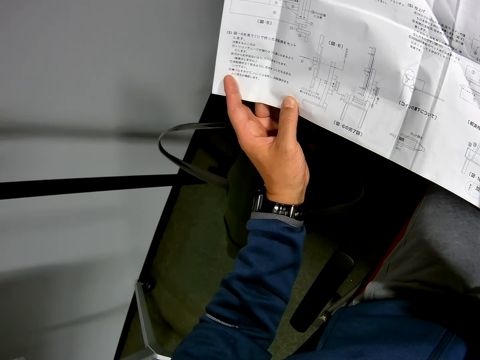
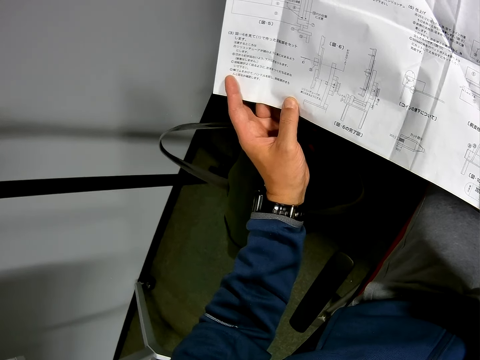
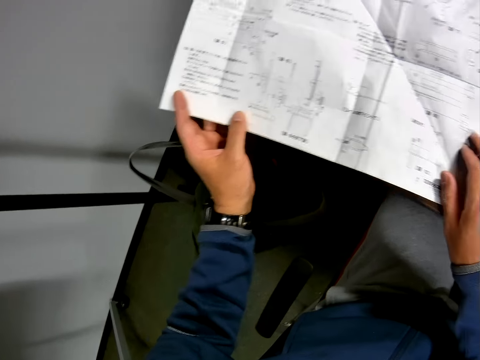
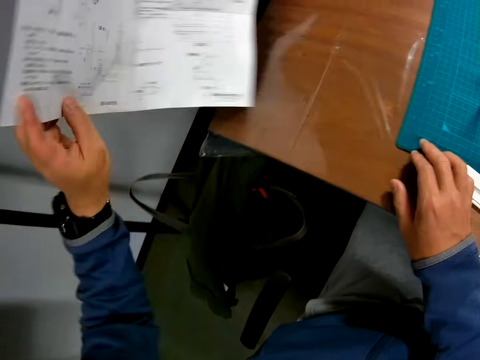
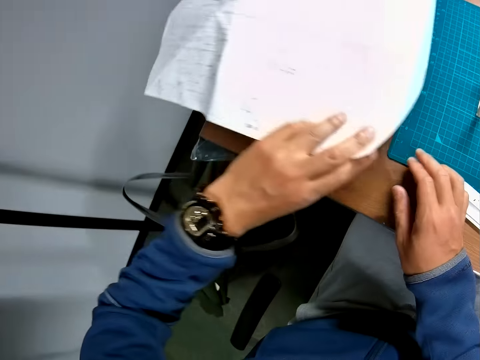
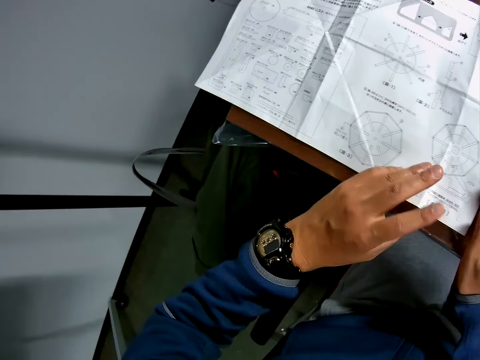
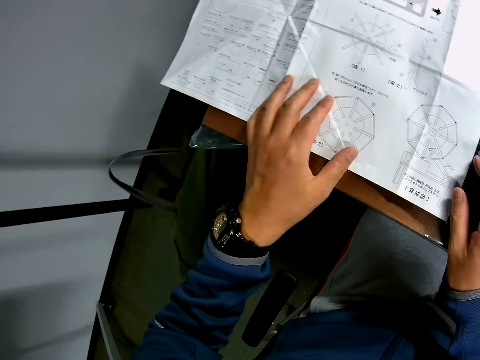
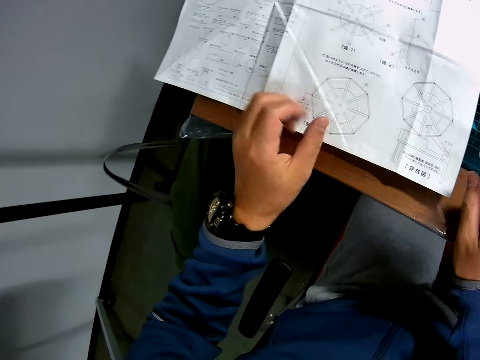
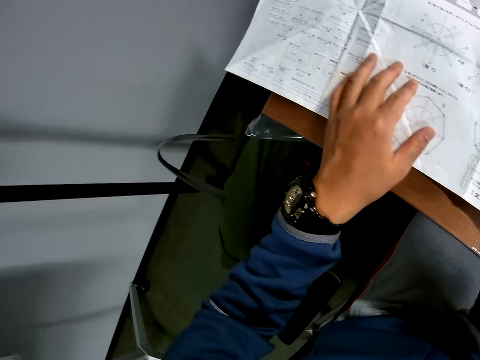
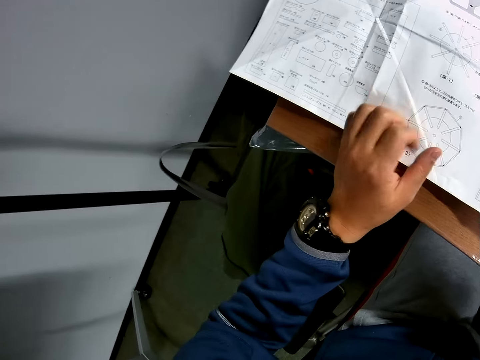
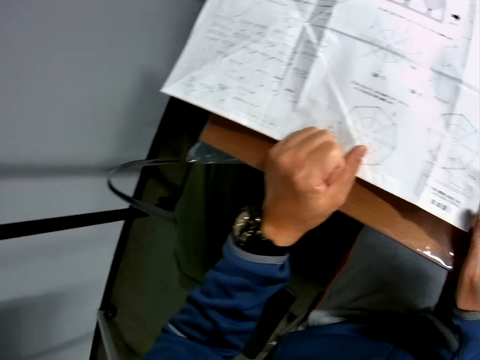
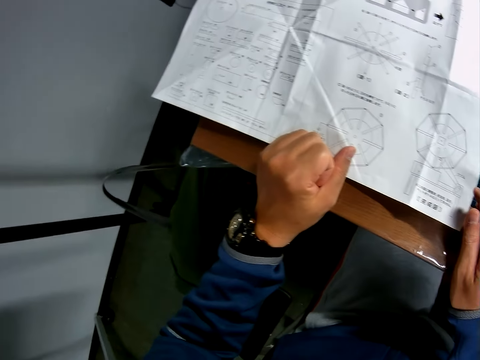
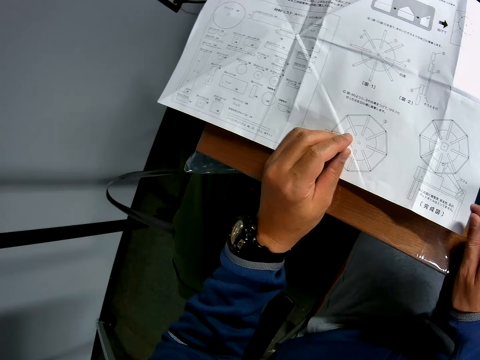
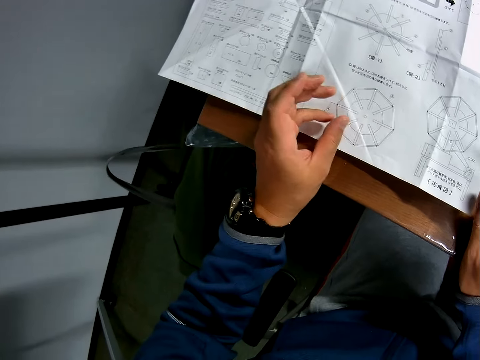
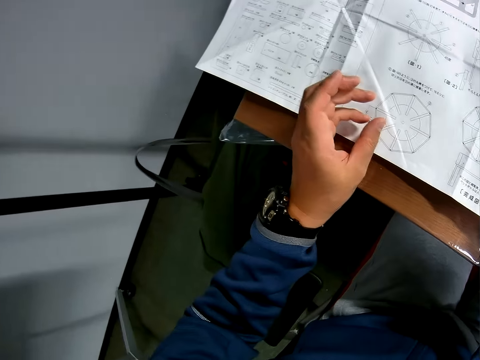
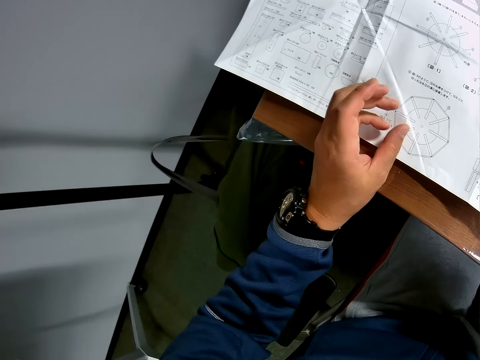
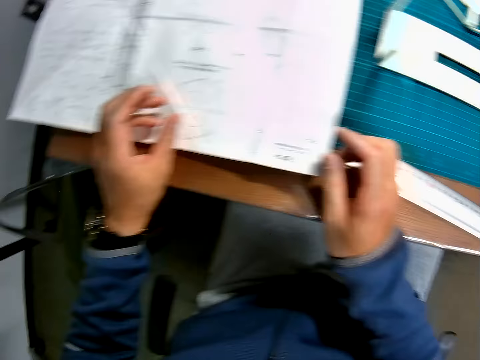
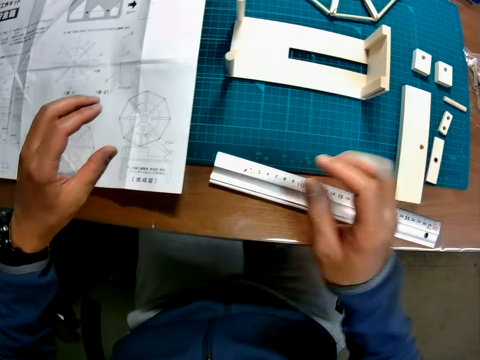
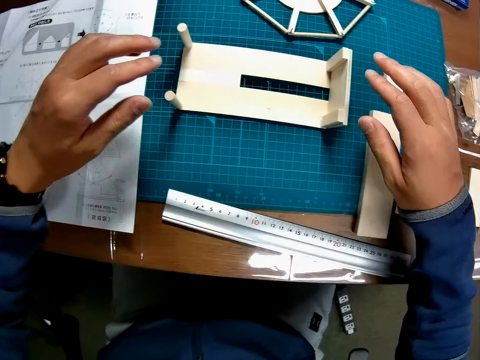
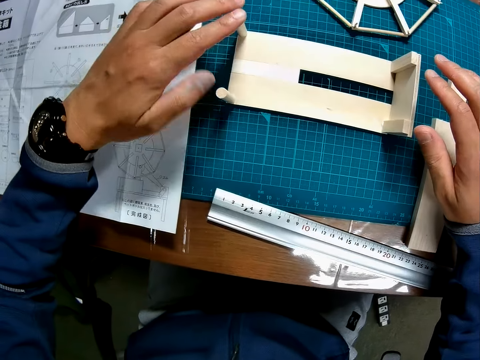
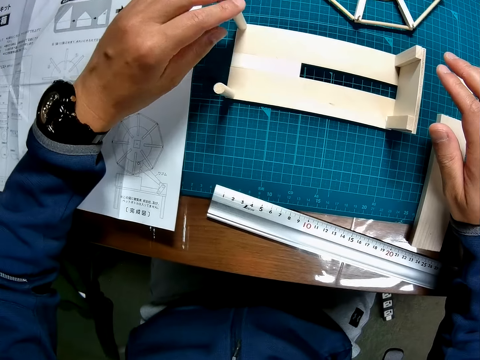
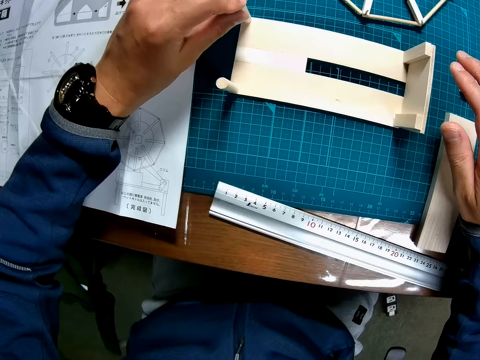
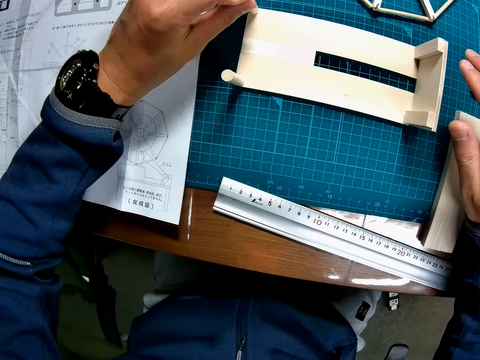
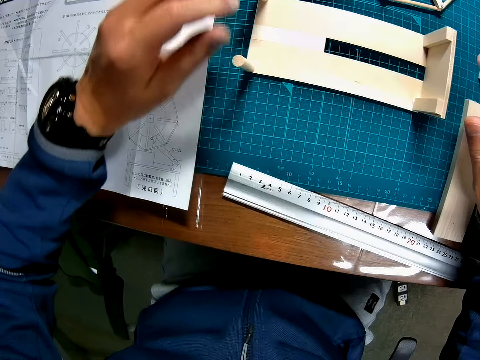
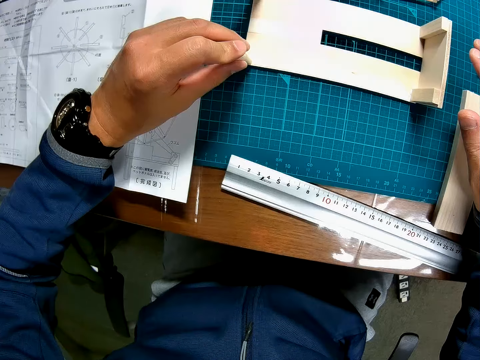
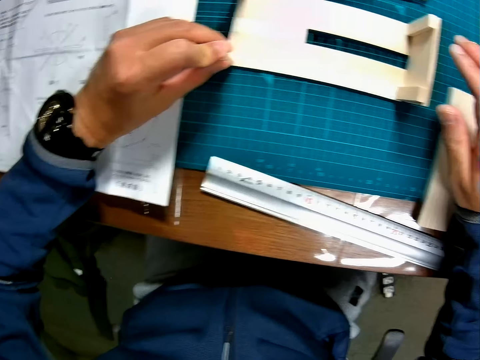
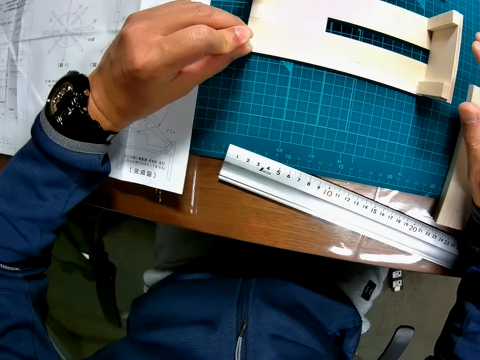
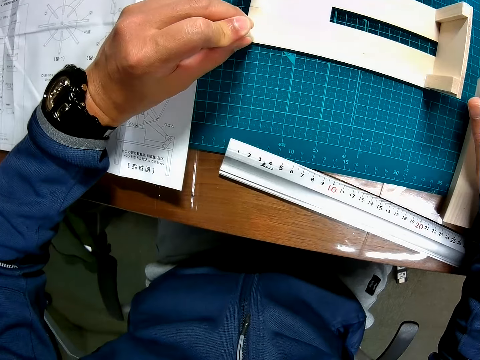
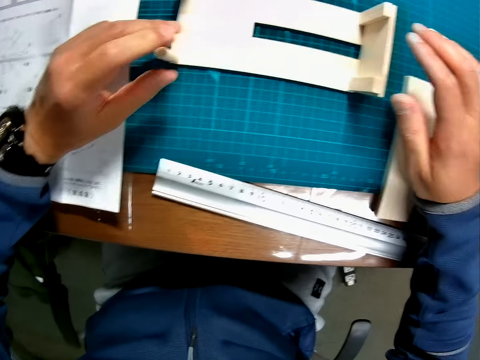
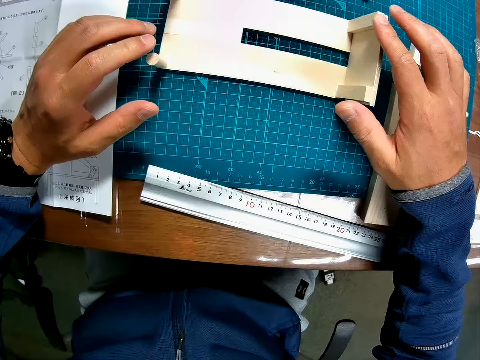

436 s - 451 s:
The camera wearer turns over the sketch paper on the table with his left hand. He looks at the sketch paper. He fixes something. He inspects the wooden mechanical model on the table with his hands.

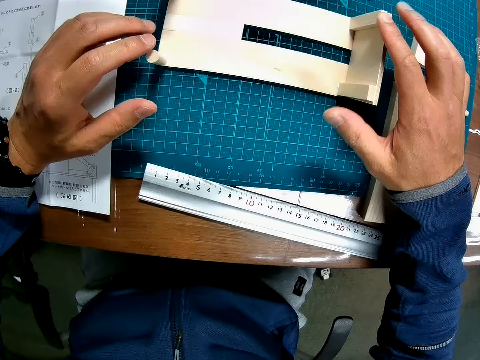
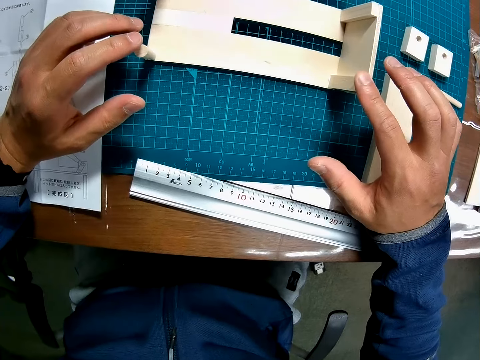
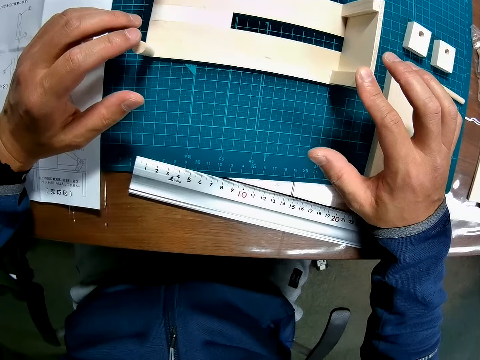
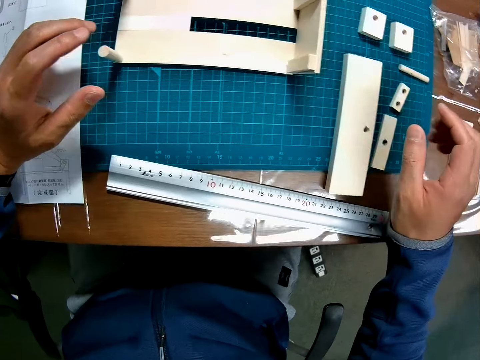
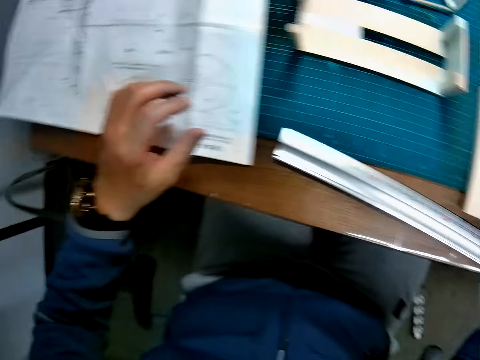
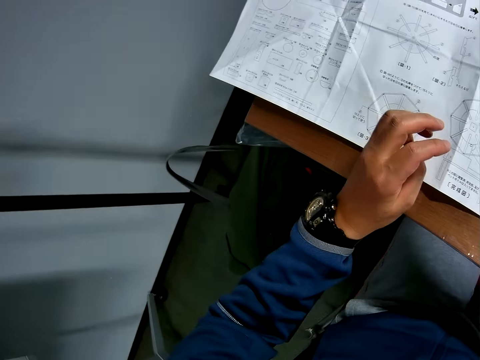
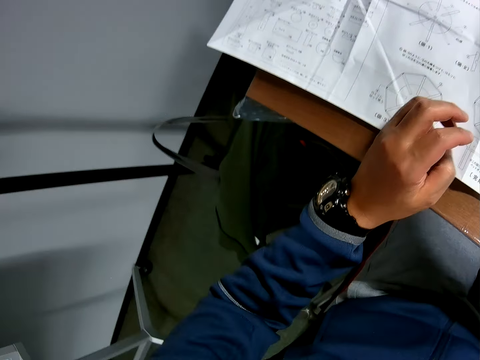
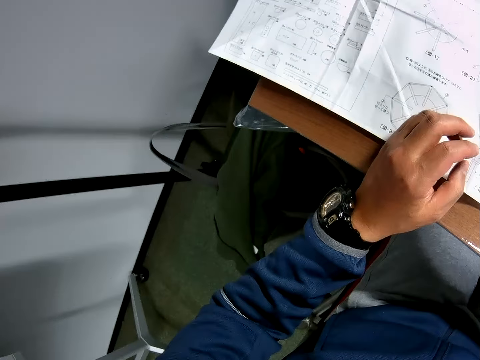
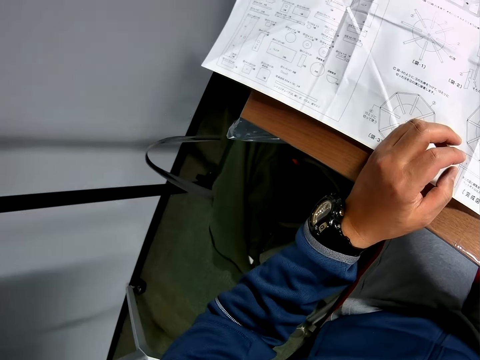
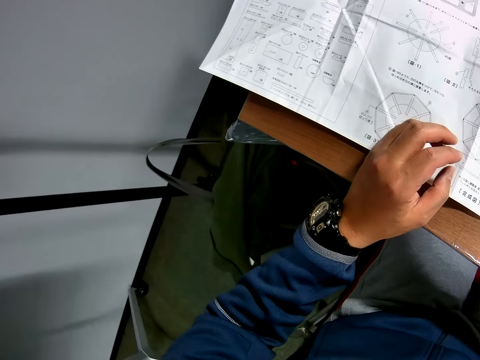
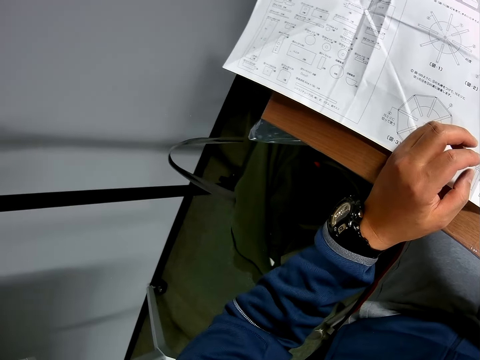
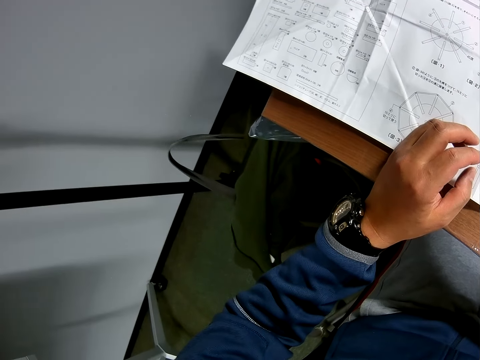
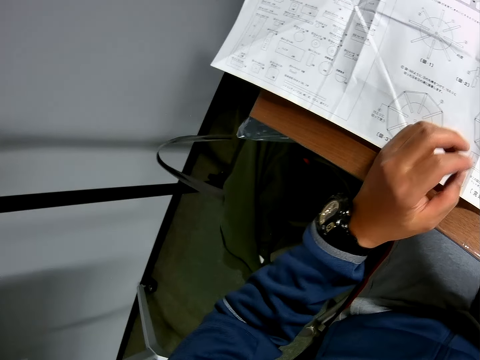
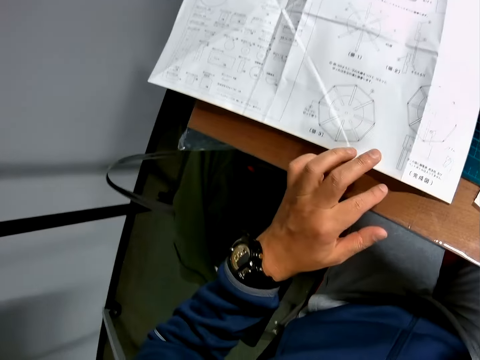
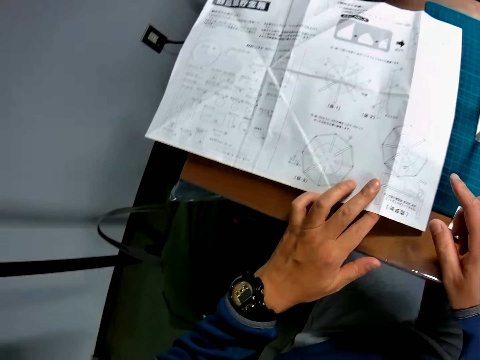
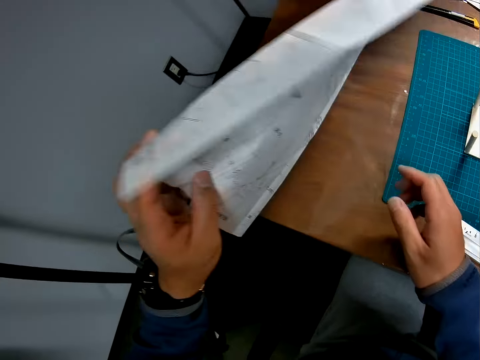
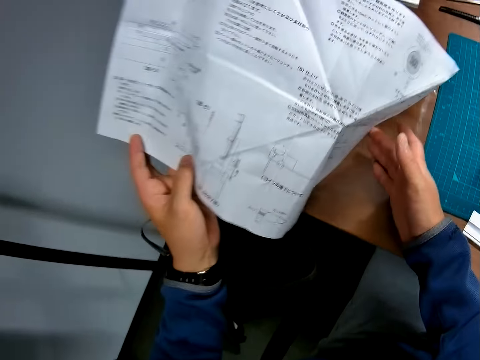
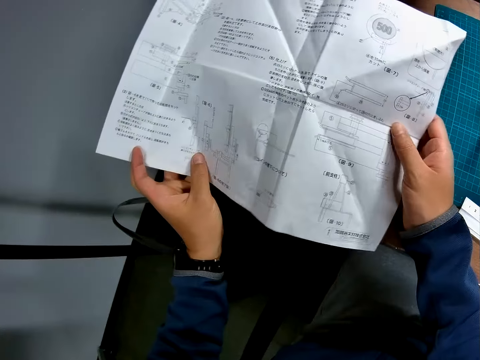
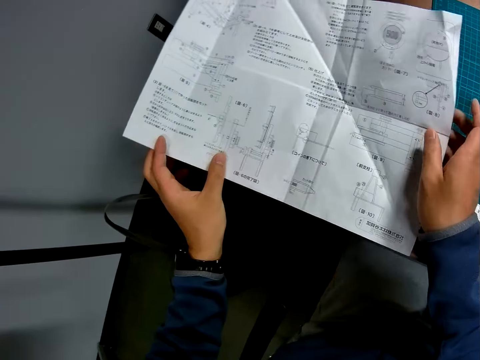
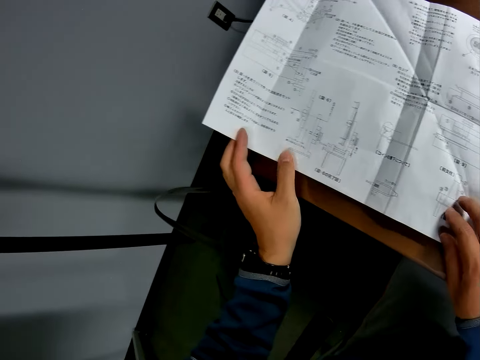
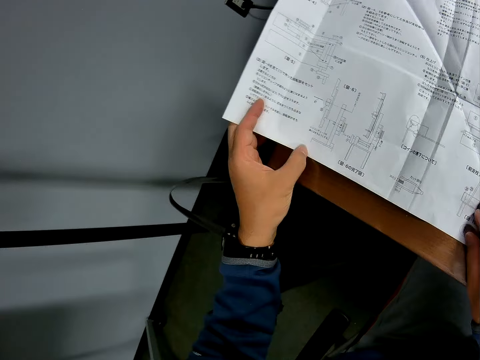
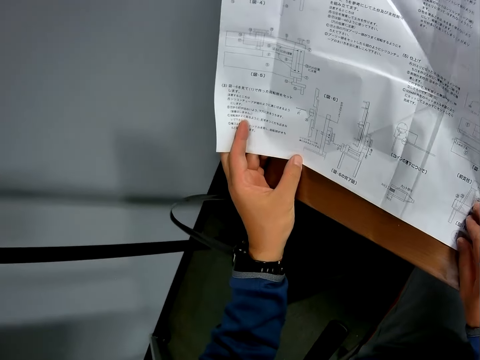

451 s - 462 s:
The camera wearer turns over the sketch paper on the table with his left hand. He holds the paper with his hands. He looks at the sketch paper.
